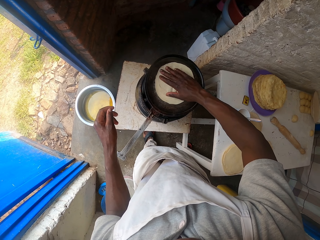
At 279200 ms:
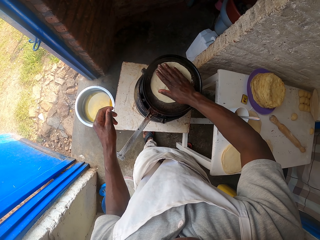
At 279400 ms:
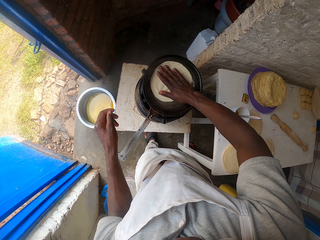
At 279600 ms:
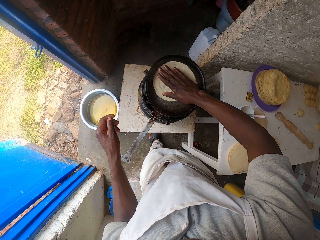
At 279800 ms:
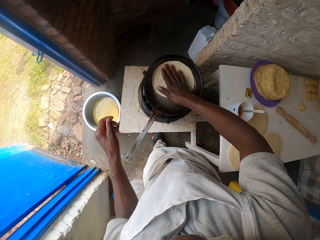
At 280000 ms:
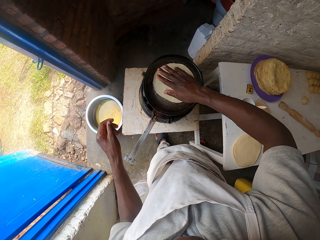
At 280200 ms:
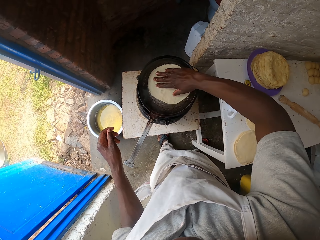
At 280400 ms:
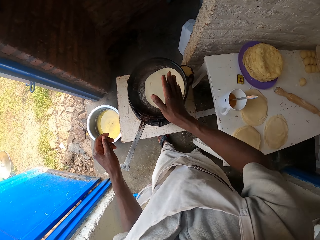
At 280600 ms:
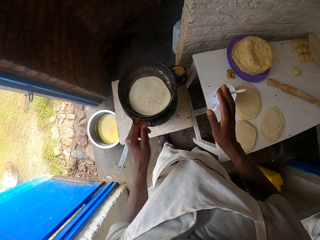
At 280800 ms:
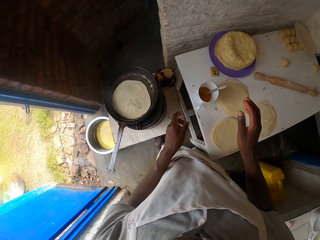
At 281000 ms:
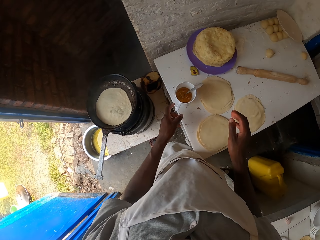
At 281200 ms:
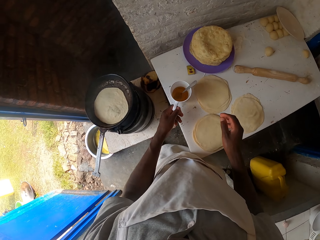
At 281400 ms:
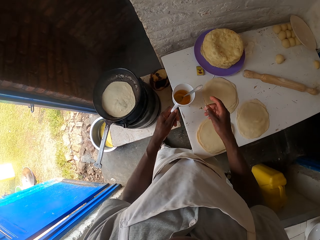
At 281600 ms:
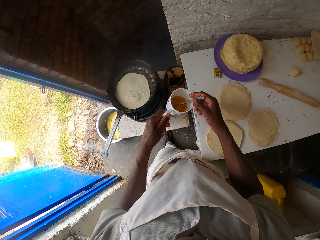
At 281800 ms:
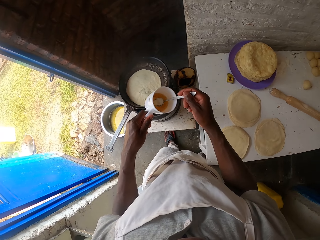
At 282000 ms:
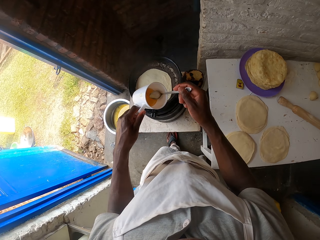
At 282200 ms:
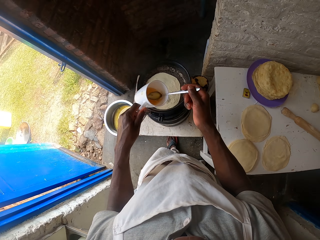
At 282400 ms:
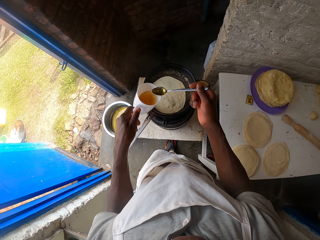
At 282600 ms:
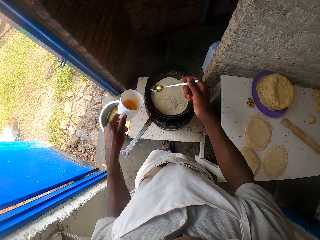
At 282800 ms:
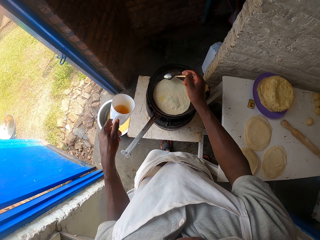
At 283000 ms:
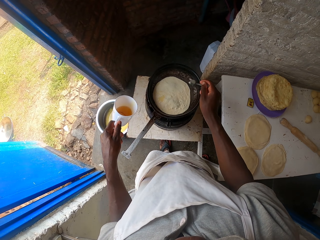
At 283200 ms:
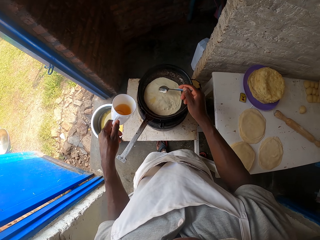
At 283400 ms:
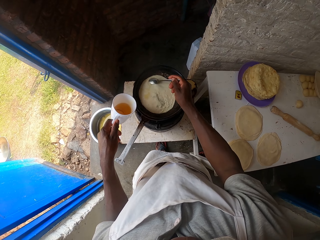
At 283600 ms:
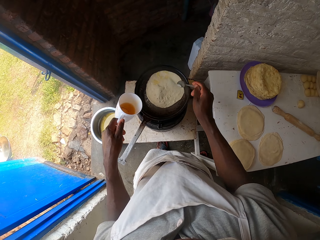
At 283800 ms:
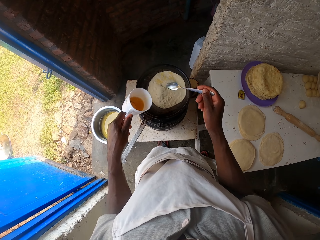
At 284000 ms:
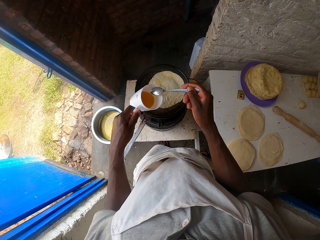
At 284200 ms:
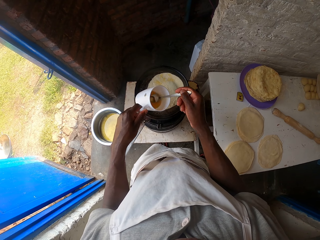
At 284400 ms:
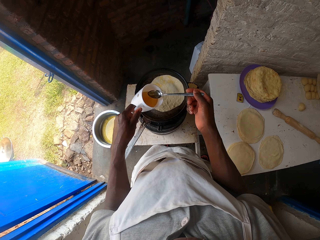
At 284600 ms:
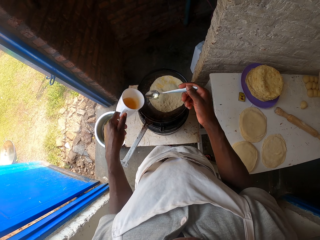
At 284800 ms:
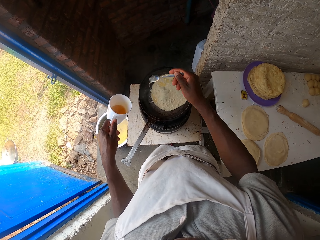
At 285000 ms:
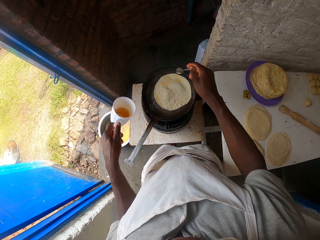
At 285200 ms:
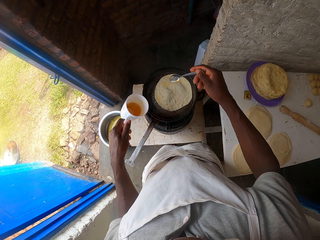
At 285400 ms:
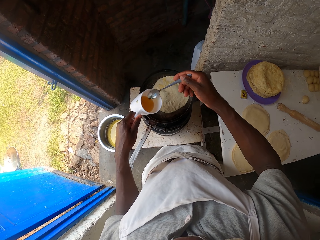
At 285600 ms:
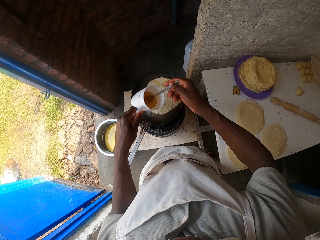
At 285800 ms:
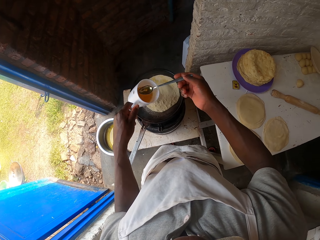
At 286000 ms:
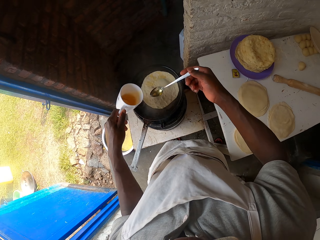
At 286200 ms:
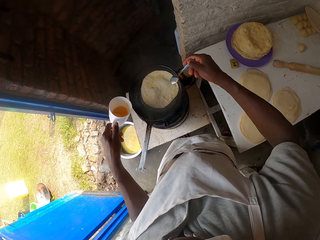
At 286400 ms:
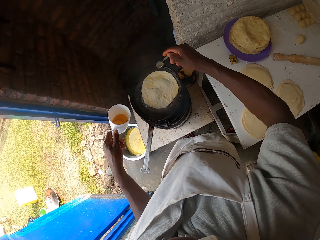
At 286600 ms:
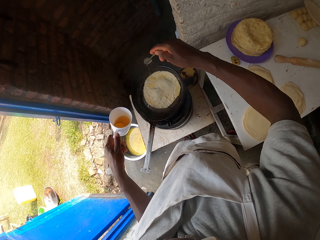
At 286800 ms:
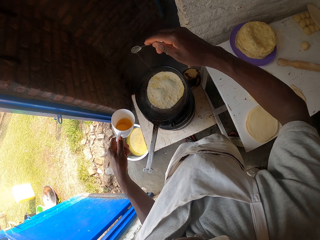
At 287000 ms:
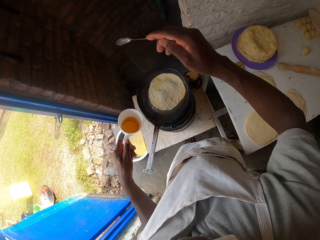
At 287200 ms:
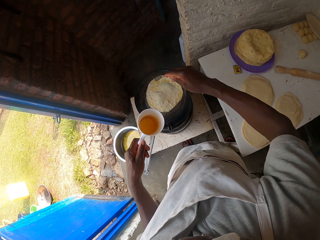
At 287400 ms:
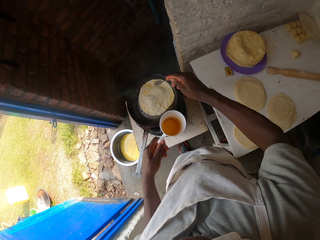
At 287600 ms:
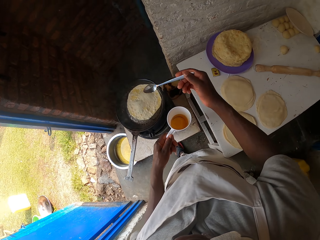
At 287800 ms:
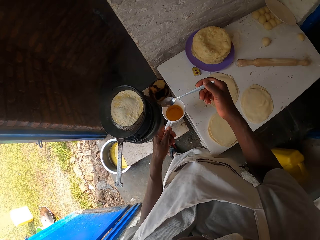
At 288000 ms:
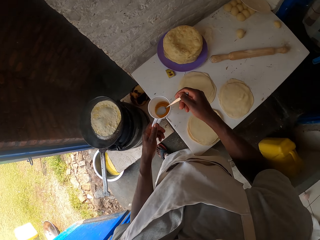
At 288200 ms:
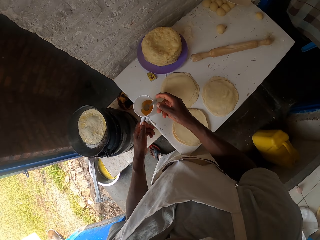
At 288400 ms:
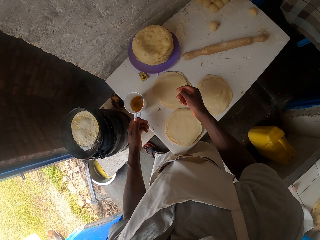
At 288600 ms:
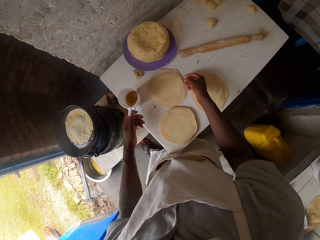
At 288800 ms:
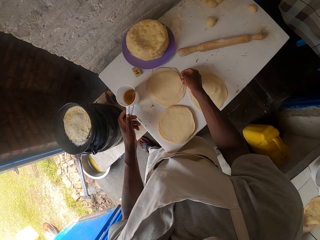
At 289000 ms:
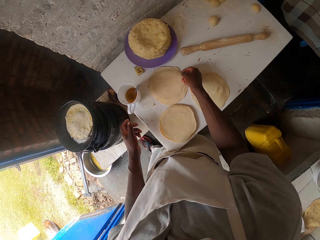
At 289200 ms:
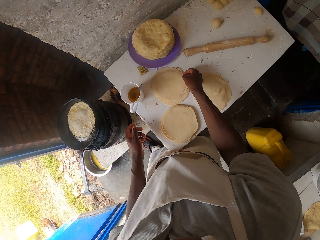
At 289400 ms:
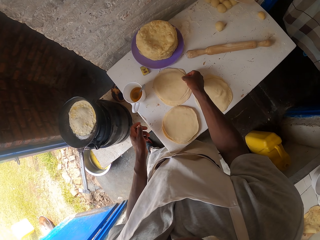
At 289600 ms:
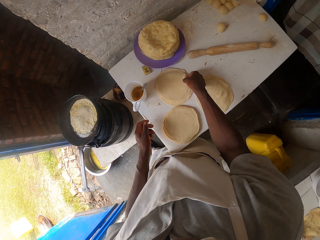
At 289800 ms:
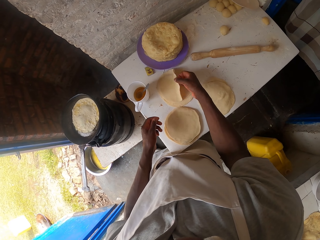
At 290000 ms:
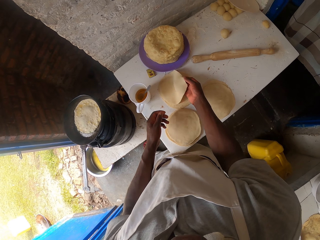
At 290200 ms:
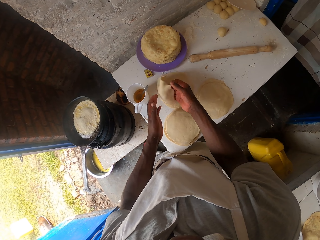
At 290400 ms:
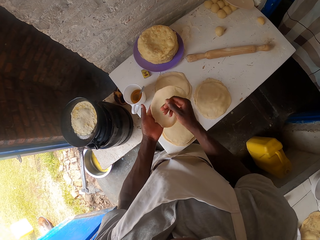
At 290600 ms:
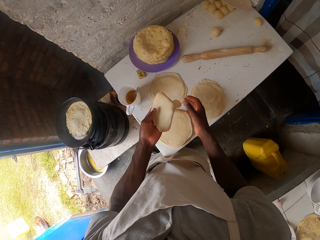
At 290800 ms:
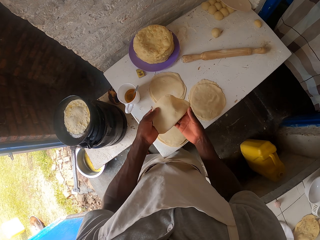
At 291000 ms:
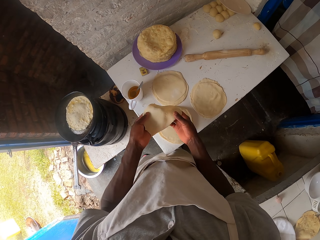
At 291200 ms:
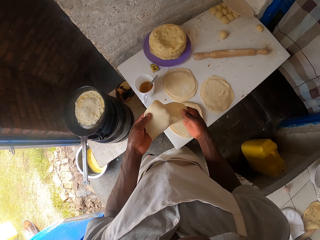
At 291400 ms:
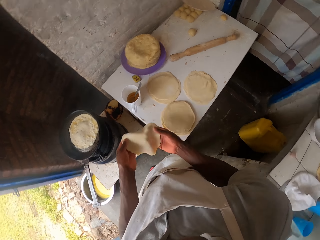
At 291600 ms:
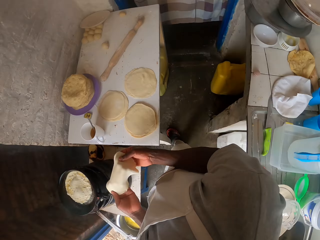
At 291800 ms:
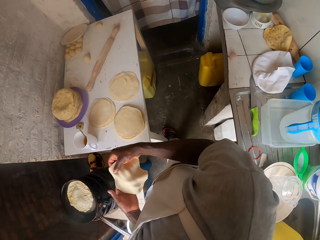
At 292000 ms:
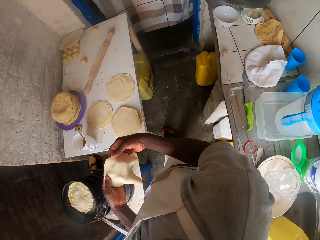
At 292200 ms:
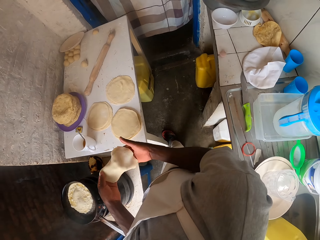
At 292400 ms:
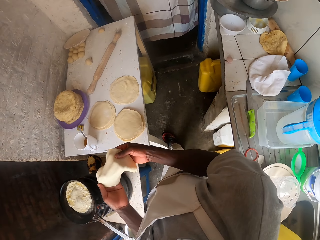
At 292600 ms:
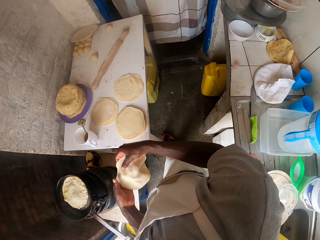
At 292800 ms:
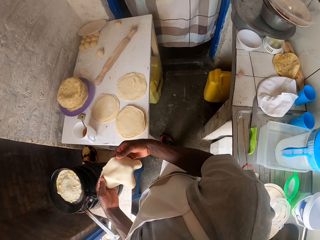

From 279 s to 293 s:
The camera wearer looks around. They pick up a cup with the left hand. They pick up a spoon. They scoop oil from the cup using the spoon. They sprinkle the oil in the spoon on the cooking pan. They rotate roti in the pan using the spoon. They scoop oil from the cup using the spoon. They sprinkle the oil in the spoon on the cooking pan. They put down the cup of oil. They pick up a dough on the table. They hold the dough with both hands.

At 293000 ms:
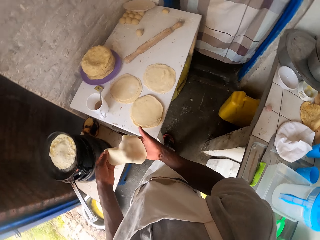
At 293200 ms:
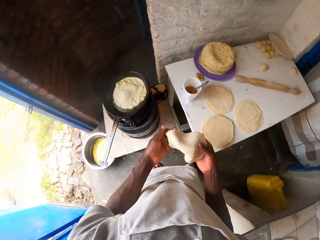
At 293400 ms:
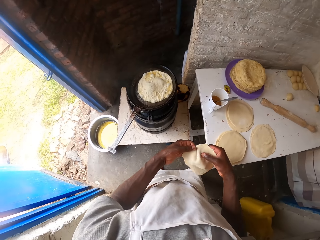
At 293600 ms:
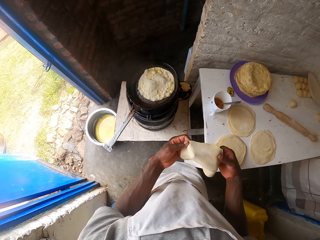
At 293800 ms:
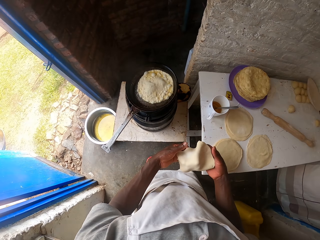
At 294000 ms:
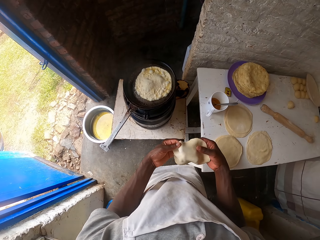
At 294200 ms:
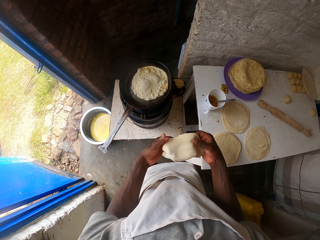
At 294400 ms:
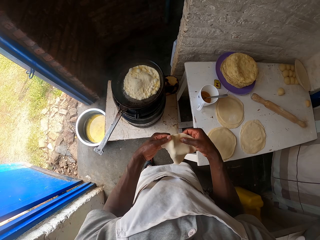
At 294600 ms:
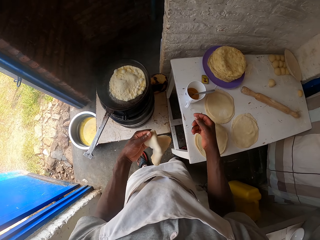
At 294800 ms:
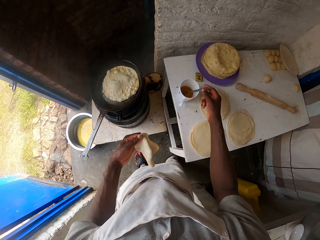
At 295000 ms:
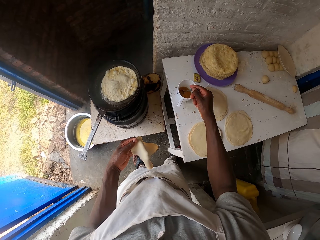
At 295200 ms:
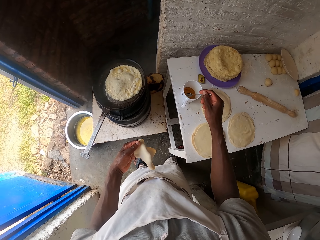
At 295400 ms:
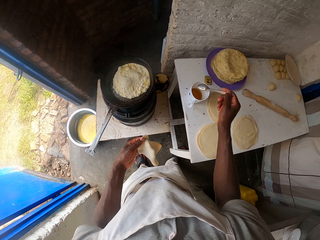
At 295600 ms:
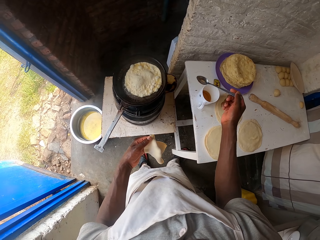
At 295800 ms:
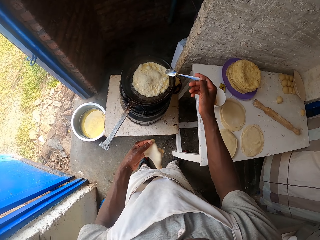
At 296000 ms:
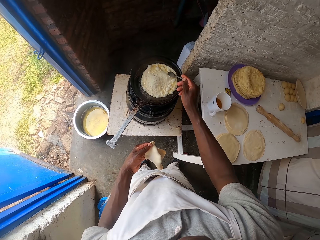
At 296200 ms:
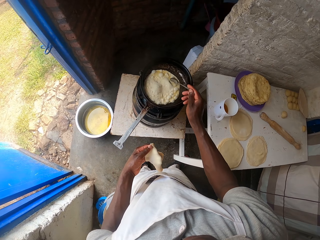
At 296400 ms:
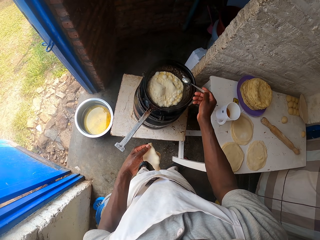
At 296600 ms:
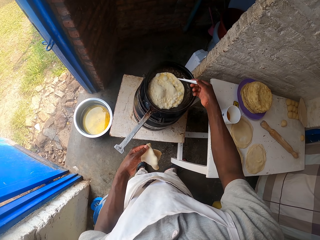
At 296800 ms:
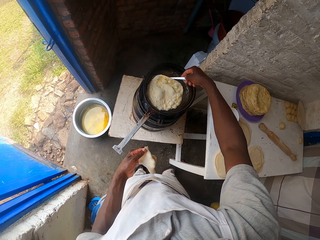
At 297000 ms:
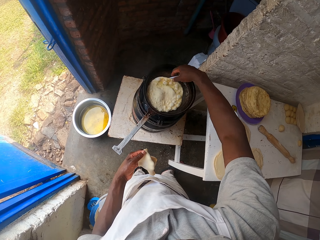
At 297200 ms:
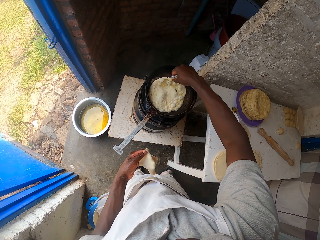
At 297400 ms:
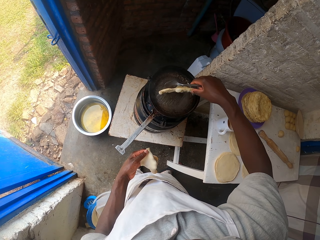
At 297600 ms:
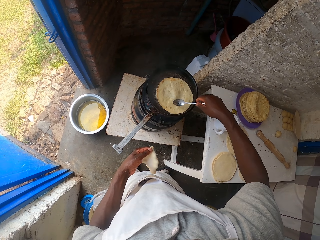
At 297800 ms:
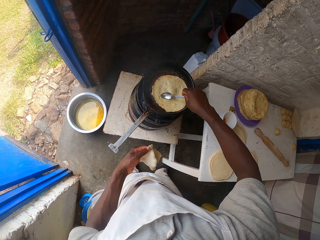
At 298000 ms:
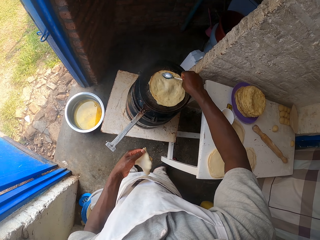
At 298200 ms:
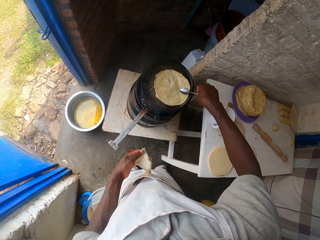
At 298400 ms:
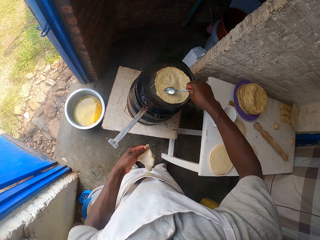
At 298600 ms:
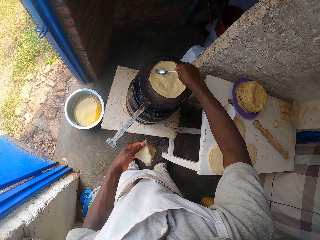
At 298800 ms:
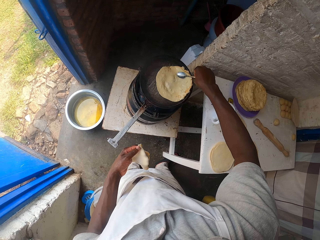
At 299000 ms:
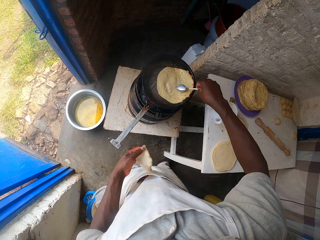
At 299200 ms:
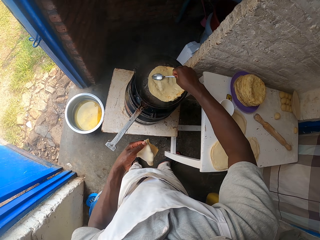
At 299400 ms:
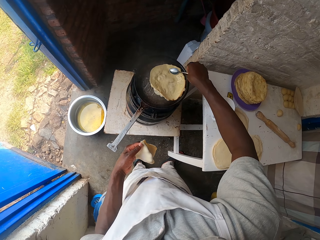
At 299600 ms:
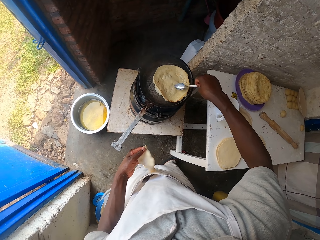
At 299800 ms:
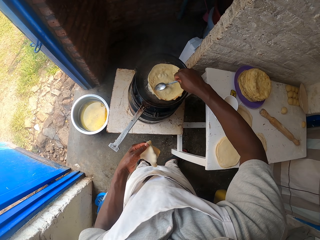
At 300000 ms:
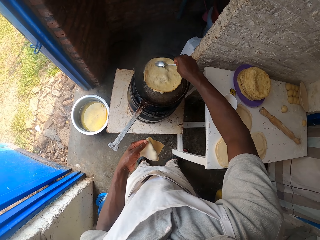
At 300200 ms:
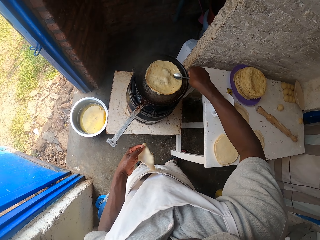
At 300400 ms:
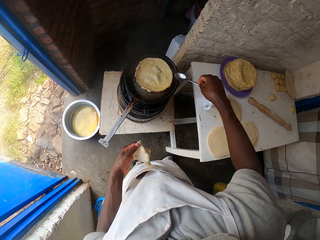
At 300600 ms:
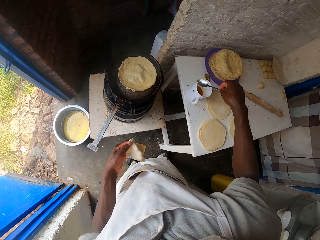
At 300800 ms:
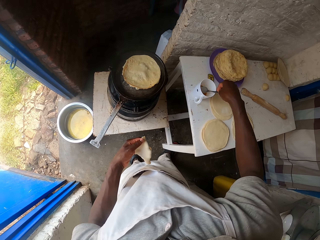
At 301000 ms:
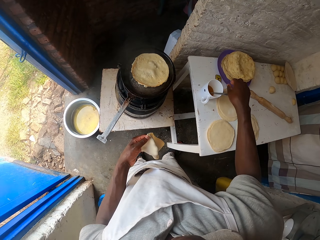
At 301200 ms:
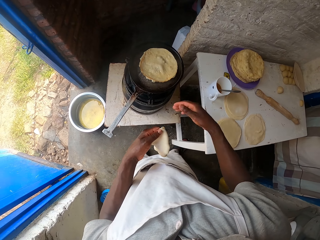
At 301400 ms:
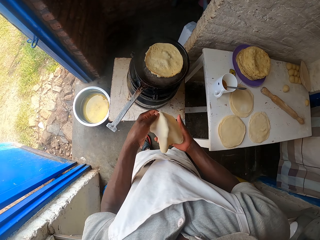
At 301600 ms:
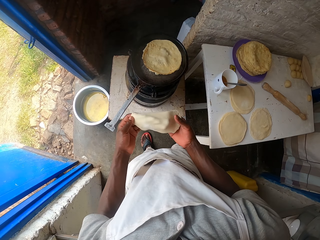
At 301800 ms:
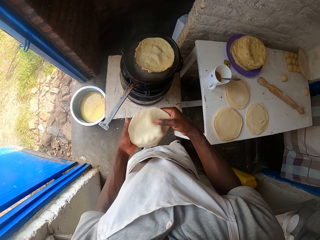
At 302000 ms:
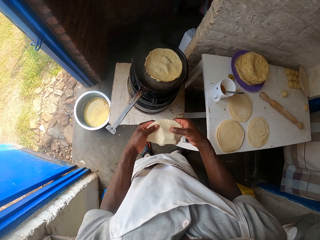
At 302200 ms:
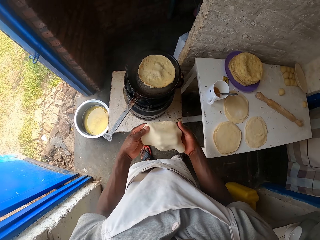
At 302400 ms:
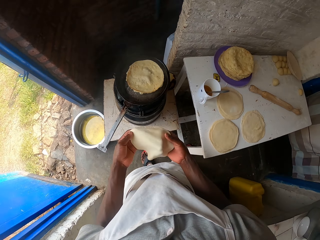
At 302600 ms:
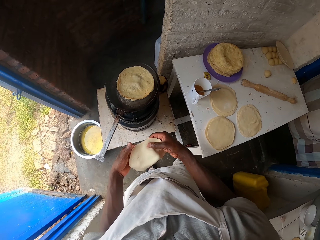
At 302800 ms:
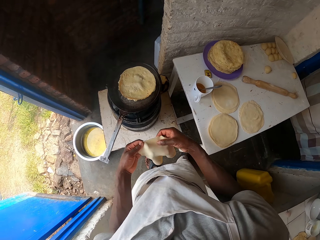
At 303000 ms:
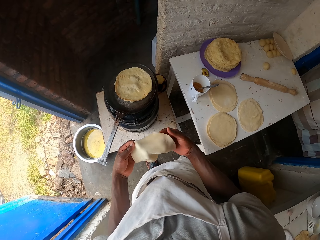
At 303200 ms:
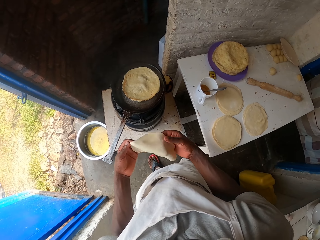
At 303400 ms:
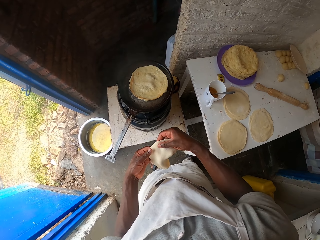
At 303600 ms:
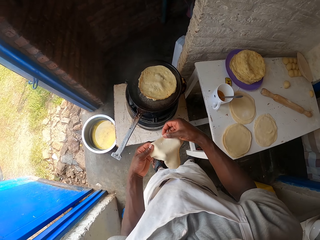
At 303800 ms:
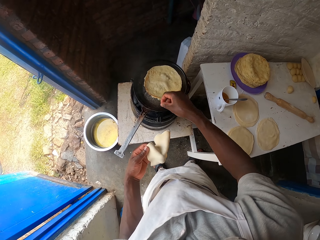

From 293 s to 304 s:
The camera wearer stretches the dough with hands. They hold the spoon inside a cup. They pick up the spoon. They add oil on the bread in a pan. They flip the dough in the pan with the spoon. They spin the dough in the pan with the spoon. They fry the bread on the pan. They put the spoon in the cup of oil. They hold the dough with both hands and stretch the dough with hands.
